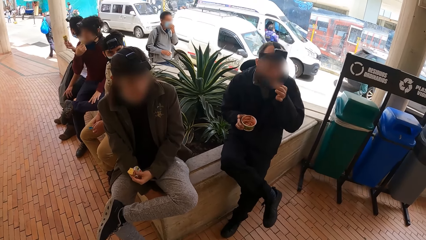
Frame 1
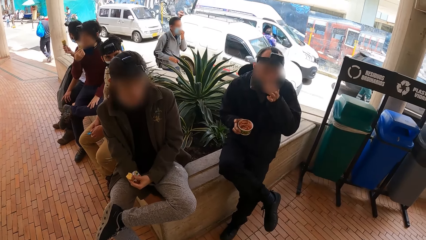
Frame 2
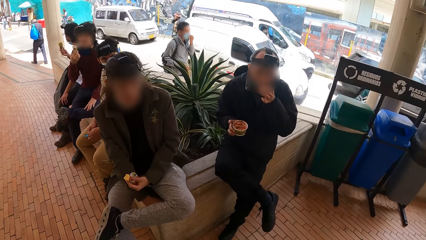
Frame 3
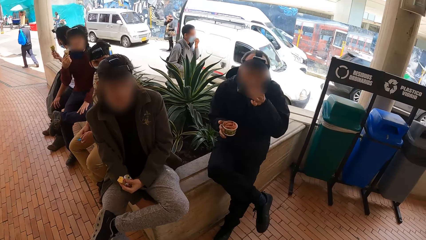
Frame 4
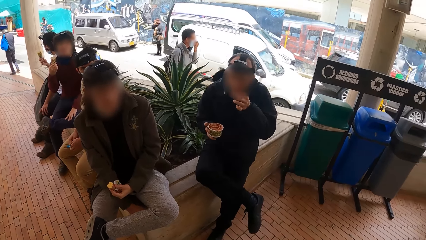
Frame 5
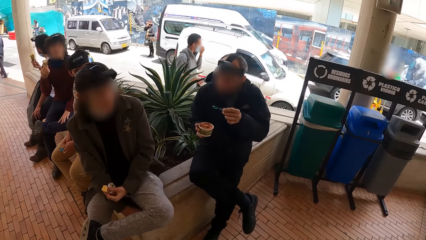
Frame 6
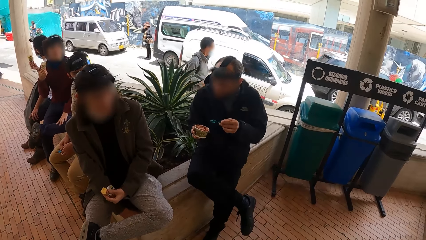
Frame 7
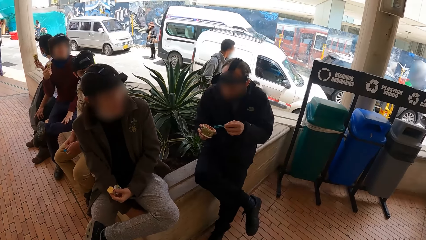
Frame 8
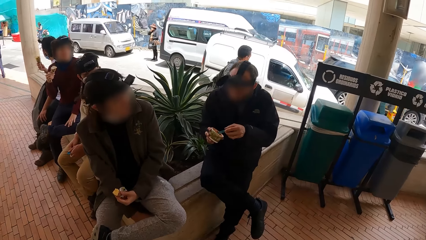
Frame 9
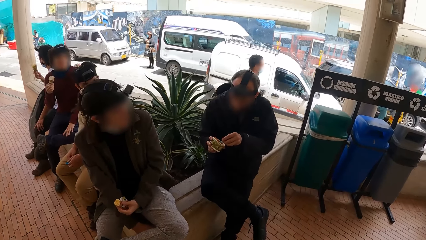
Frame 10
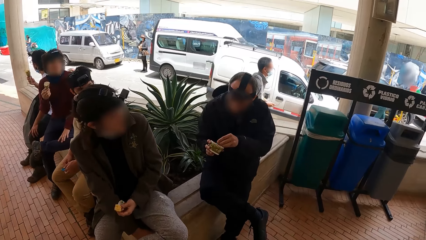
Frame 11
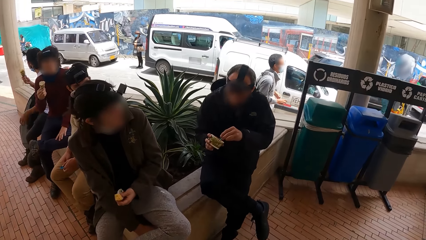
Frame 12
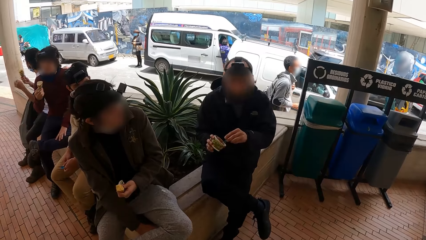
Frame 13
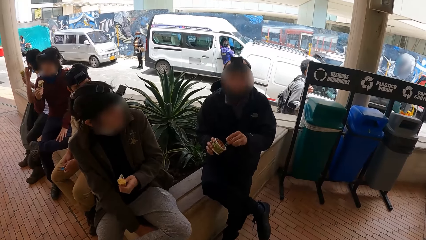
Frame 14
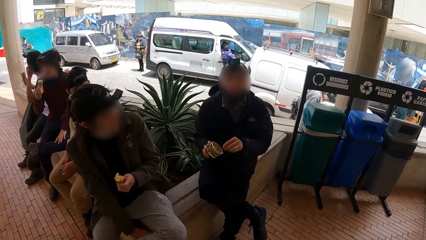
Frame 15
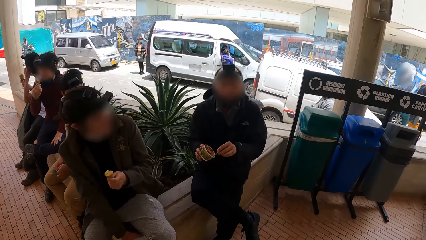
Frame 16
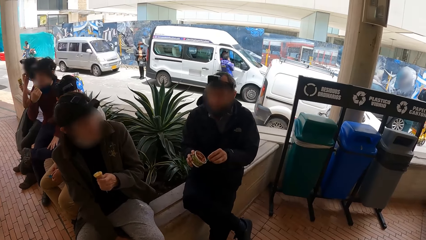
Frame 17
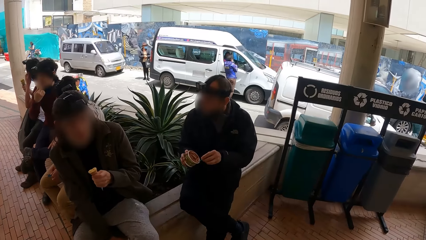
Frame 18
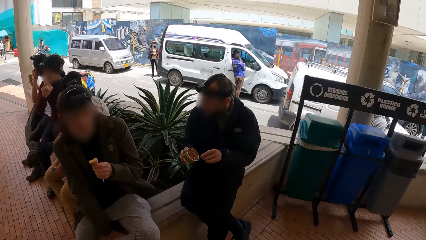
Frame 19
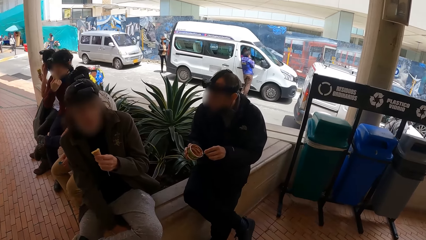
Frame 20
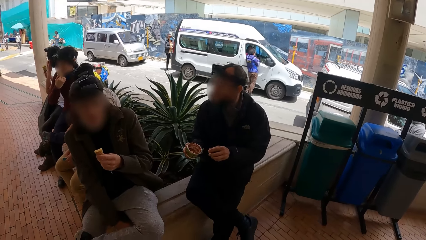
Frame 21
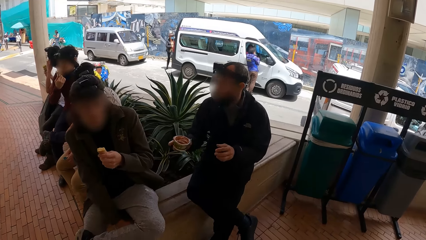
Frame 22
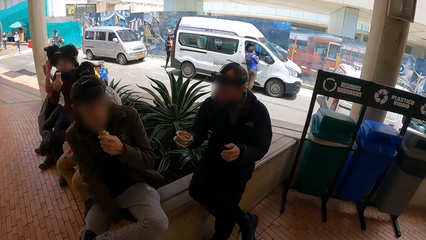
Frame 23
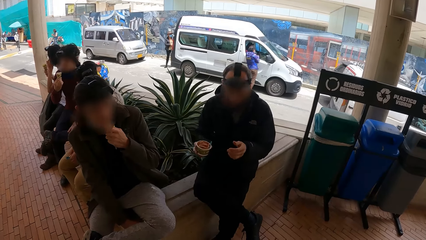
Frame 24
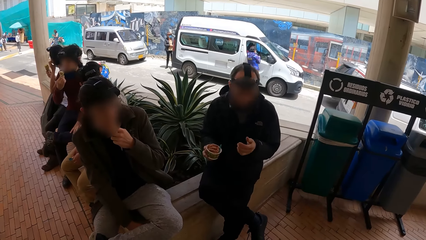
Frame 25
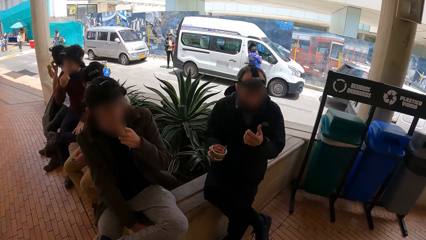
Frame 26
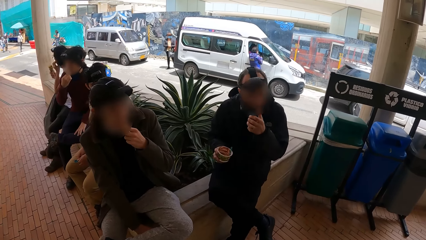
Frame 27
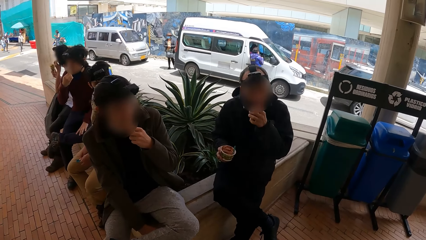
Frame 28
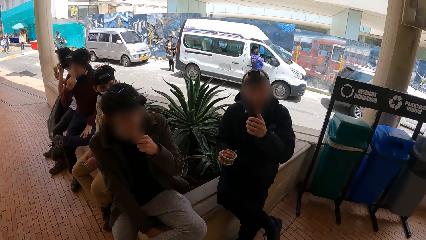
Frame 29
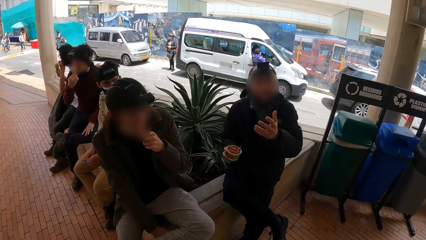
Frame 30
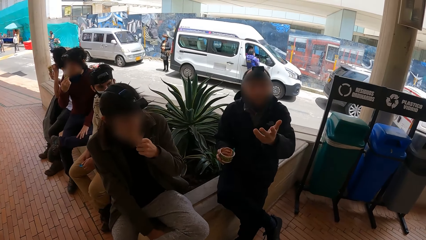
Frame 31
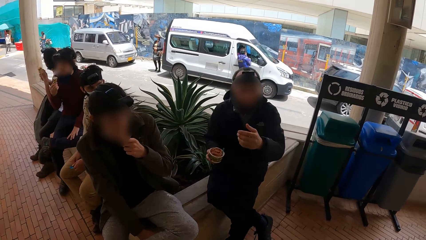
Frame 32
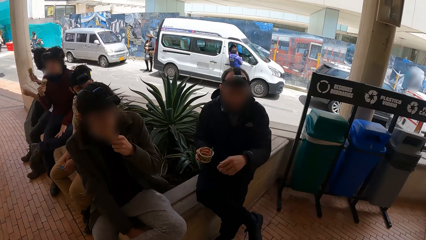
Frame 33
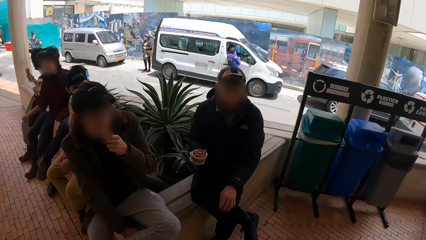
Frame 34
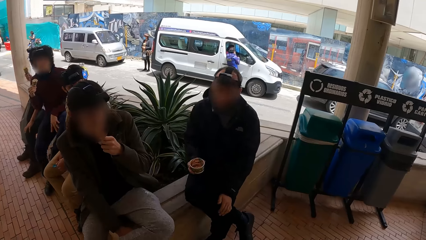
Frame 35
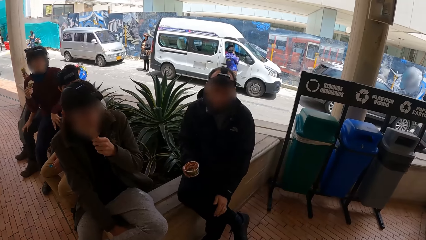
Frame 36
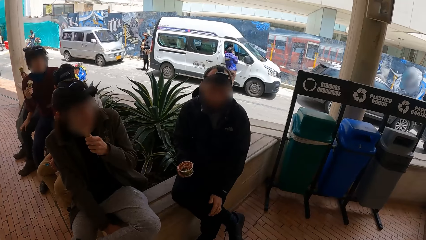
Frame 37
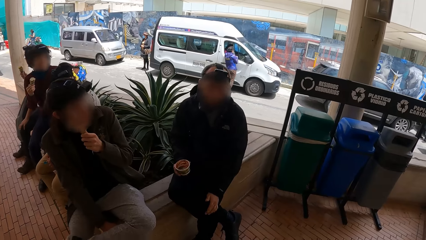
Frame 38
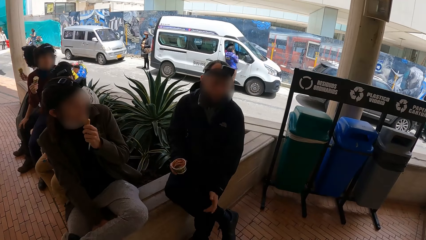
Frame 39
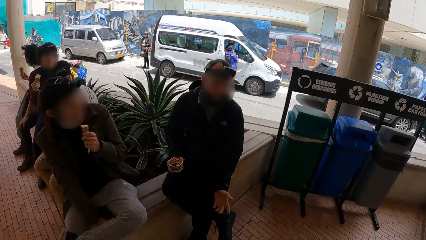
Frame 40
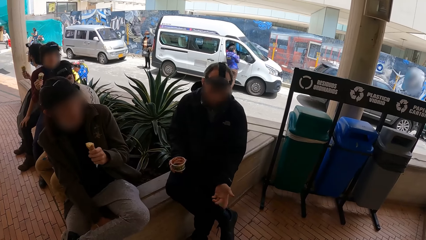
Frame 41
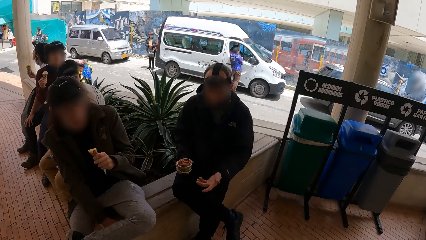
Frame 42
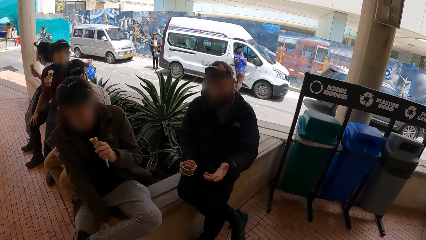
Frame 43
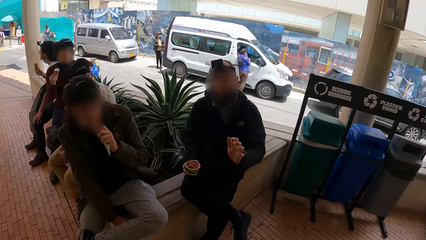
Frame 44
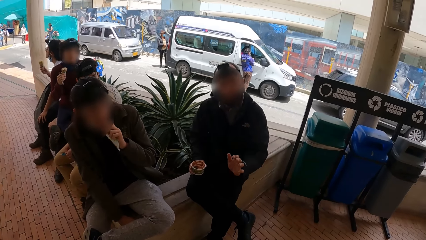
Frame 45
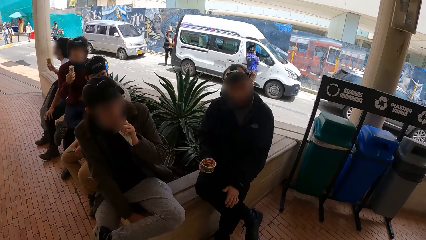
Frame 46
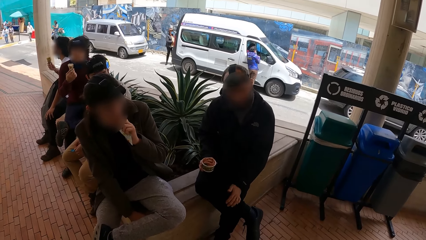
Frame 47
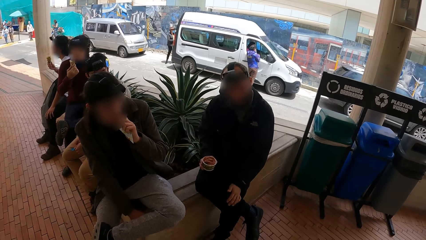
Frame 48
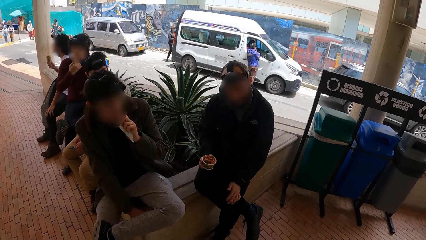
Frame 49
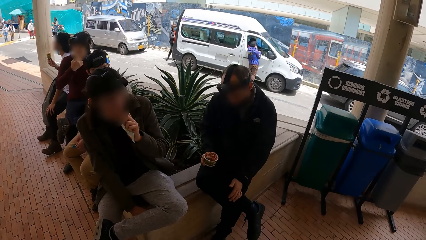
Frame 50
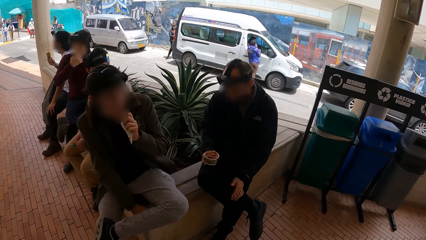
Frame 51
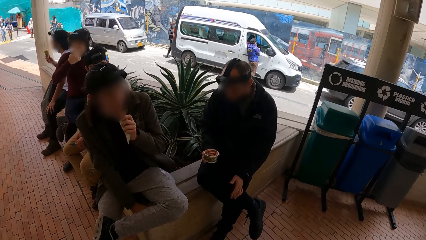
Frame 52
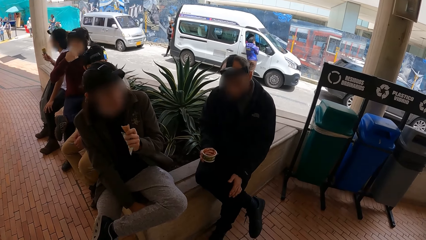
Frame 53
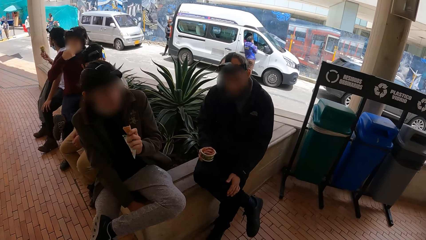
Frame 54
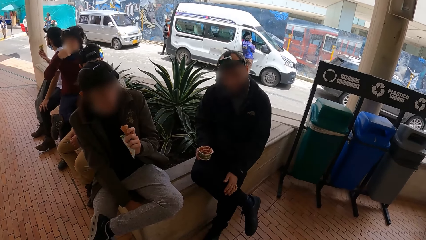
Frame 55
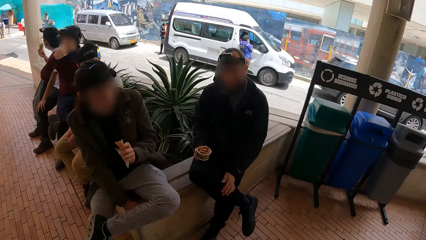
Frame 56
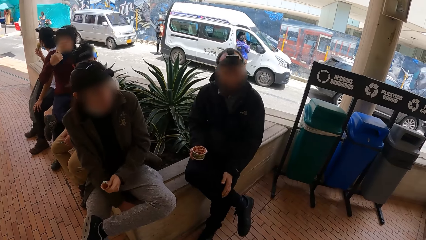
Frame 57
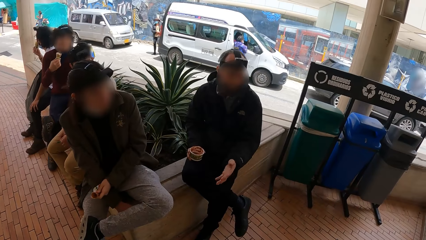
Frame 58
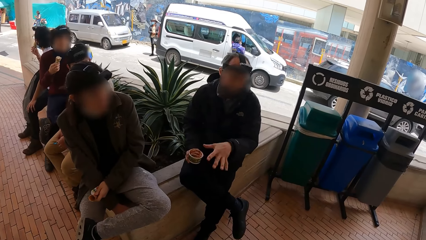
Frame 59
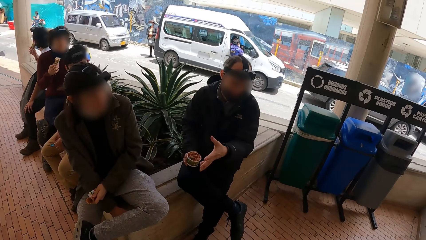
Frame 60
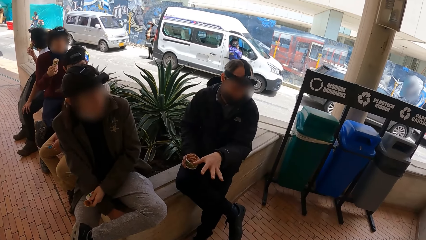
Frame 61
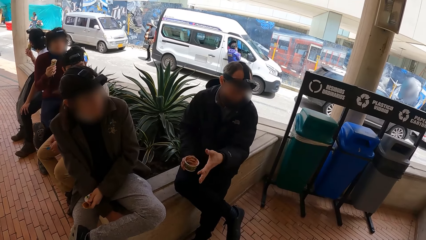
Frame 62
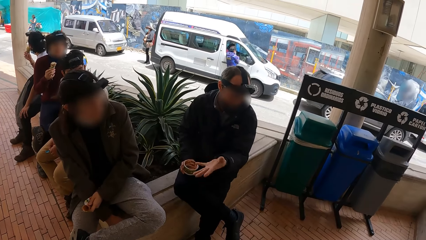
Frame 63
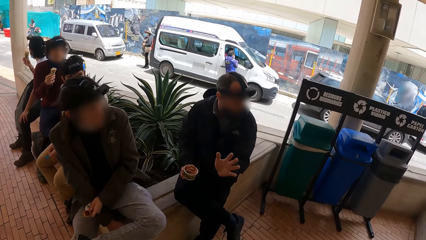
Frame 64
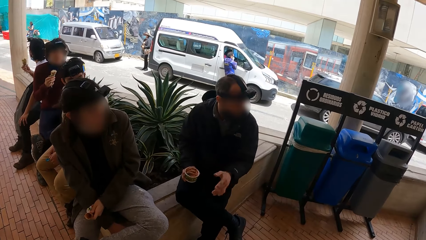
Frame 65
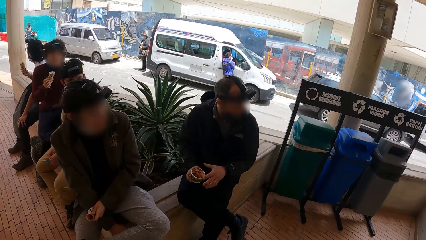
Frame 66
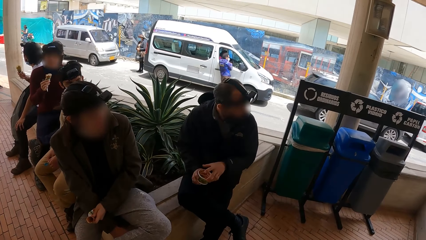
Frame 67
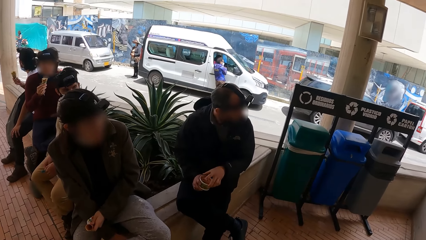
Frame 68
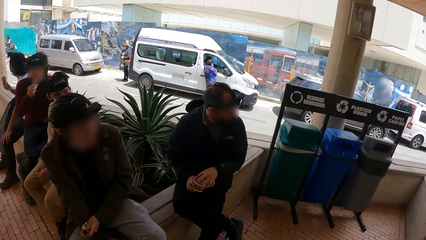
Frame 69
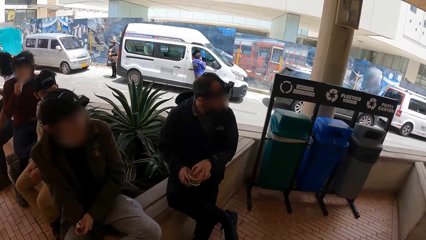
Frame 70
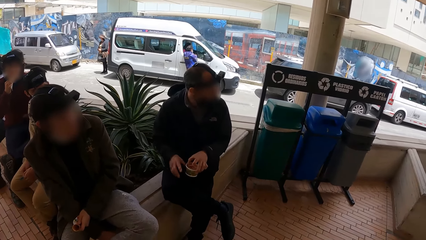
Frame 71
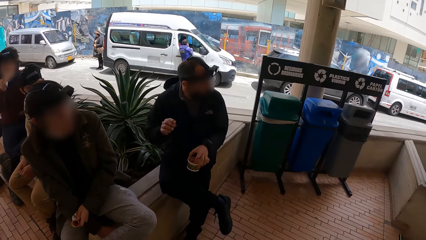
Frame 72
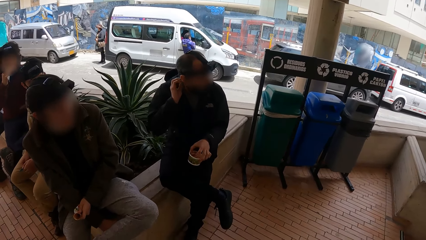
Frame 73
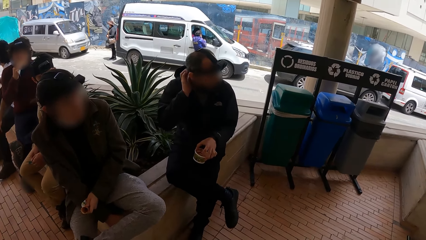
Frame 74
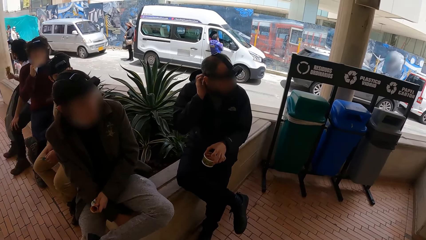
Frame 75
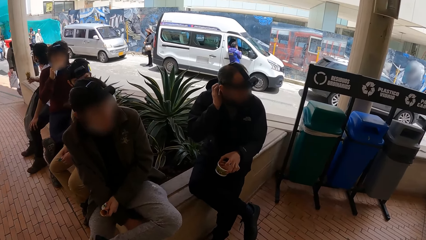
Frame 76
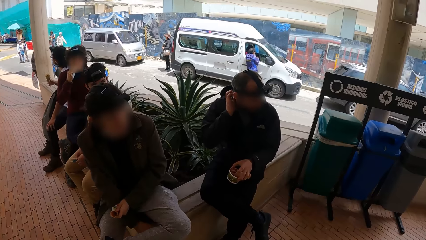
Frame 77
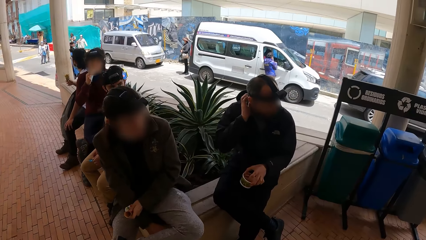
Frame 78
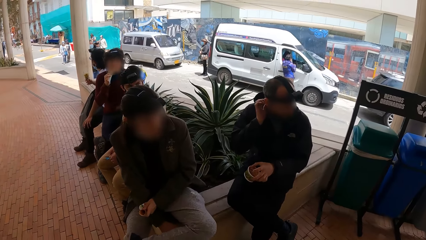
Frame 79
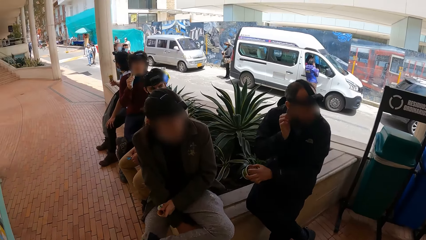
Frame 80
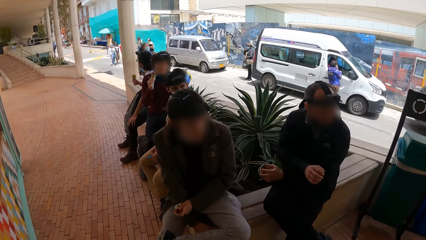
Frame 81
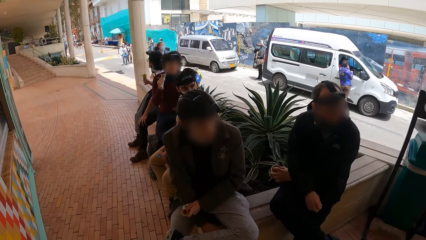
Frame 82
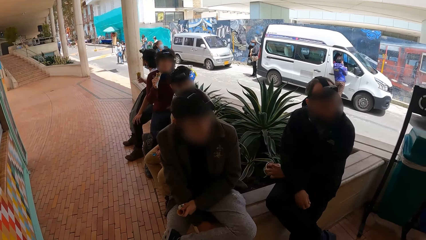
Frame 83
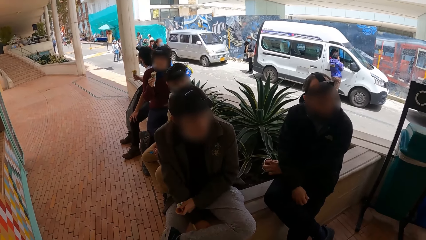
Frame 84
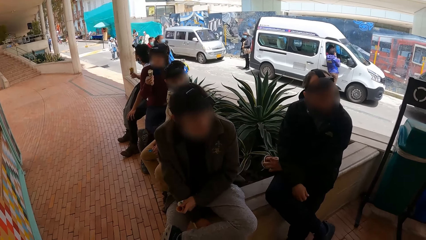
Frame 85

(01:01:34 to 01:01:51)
The man scoops ice-cream from the cup with the spoon in his left hand. The man places the spoon in the cup in his right hand with his left hand. The man licks the ice-cream on his left hand. The man places his left hand on his leg. He places his left hand on his leg again. The man interacts with another man and the camera wearer with his hands. The first man holds the cup in his right hand with his left hand. The man adjusts his camera with his right hand. The man crosses his hands on his lap.
